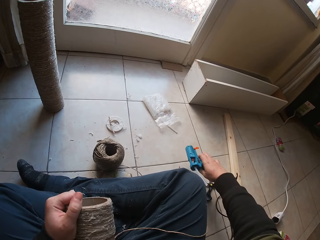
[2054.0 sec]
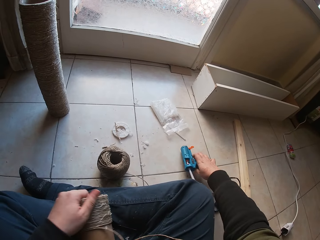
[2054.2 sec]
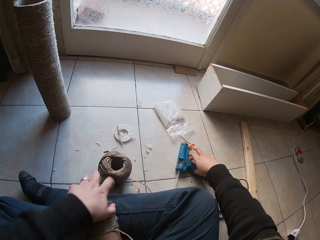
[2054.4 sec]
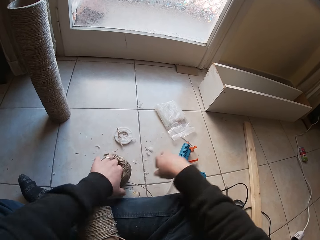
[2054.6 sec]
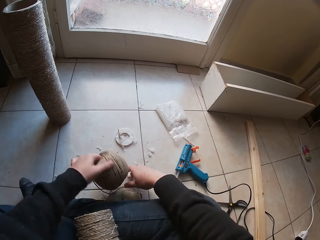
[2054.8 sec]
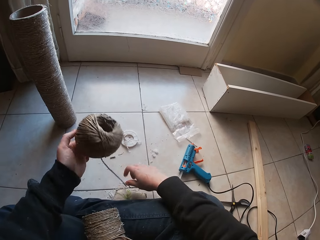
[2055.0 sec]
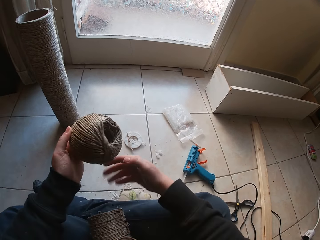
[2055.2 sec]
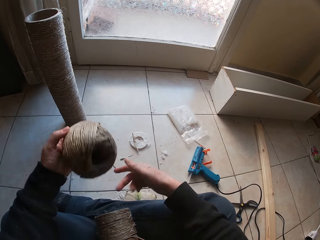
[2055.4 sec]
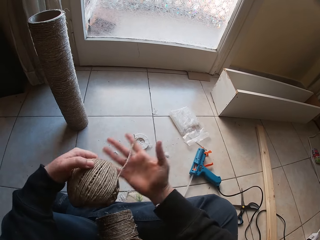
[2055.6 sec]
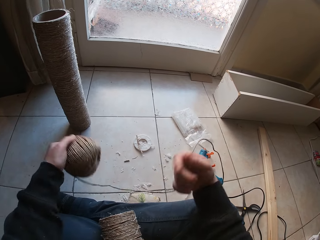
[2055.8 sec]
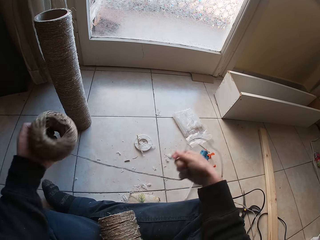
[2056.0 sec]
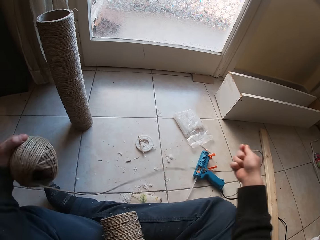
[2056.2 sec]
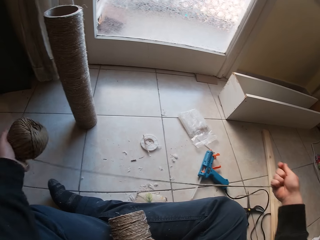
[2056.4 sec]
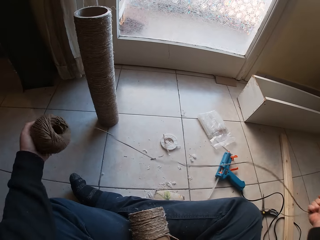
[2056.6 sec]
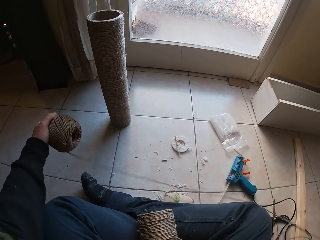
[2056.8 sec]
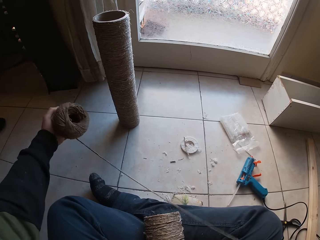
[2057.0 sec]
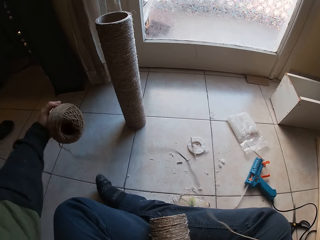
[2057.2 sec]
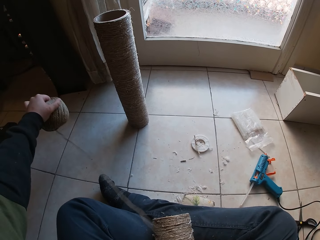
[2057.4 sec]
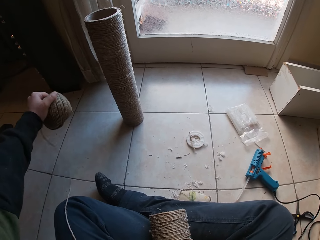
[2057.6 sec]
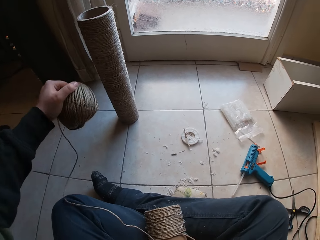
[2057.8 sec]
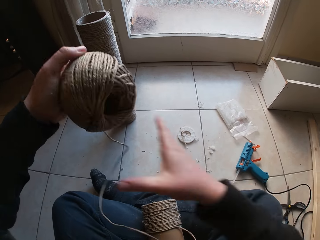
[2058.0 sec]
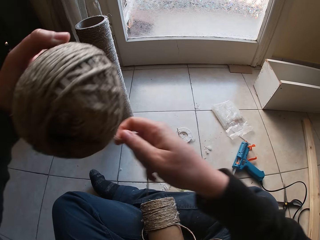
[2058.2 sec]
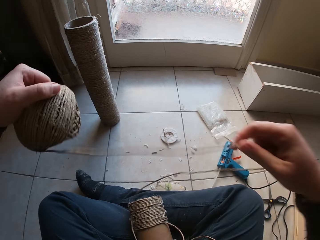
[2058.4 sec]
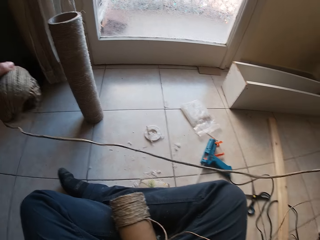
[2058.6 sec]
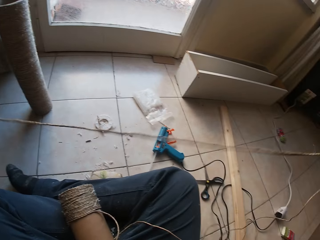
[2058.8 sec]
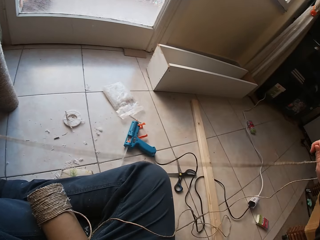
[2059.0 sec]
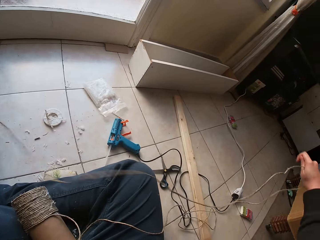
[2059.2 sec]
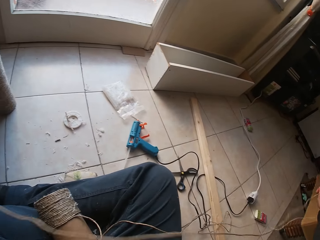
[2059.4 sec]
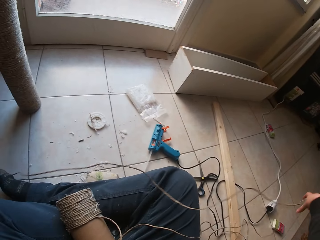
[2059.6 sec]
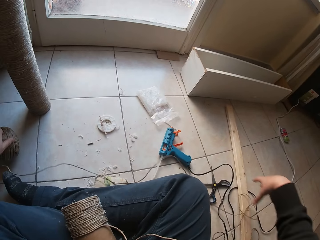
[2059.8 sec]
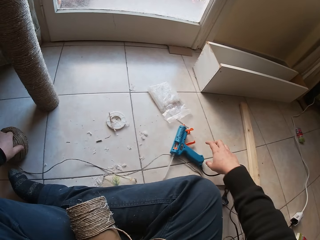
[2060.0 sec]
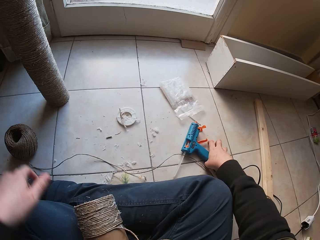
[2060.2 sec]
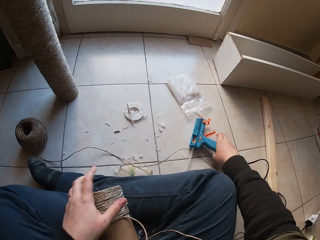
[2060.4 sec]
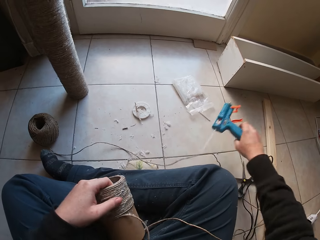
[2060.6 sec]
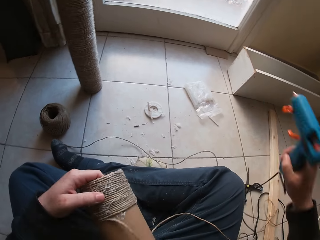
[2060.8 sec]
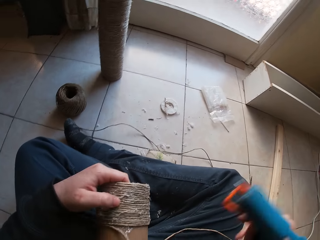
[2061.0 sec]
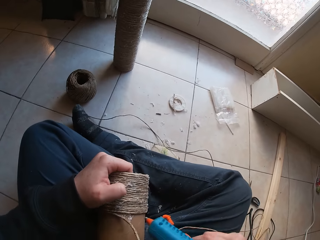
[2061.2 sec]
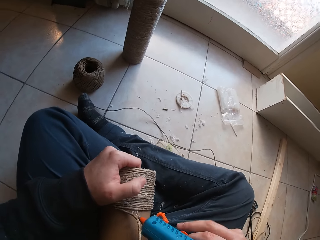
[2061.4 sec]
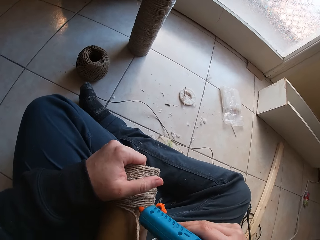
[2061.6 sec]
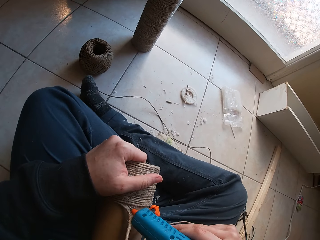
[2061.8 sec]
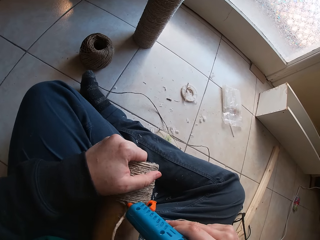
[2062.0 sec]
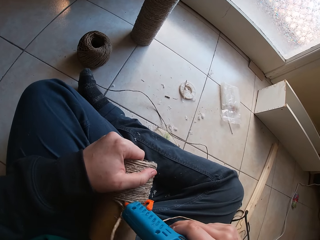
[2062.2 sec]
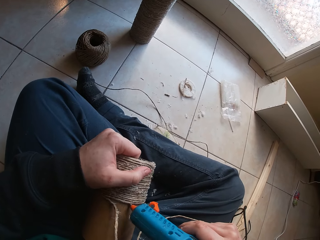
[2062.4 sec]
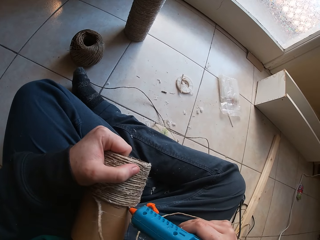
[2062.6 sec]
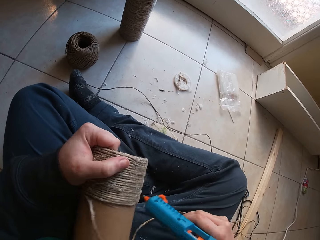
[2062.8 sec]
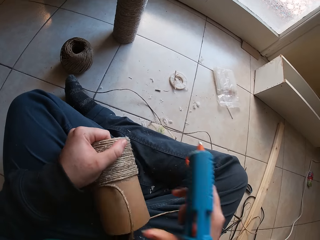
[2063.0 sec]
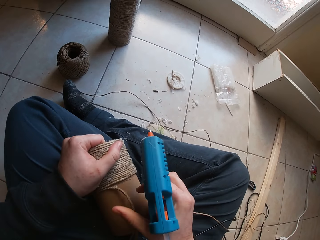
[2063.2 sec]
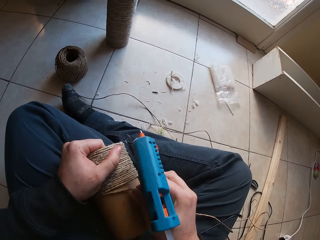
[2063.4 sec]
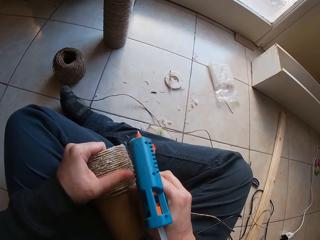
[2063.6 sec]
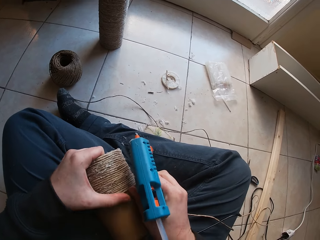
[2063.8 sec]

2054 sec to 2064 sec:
The camera wearer drops the glue gun or driller on the ground with his right hand. He picks up a bundle of rope from the ground with his left hand. He loosens the bundle of rope with his right hand. He drops the bundle of rope on the ground with his left hand. He picks up the heating glue gun from the ground with his right hand. He touches the driller. He binds the rope on the cardboard tube with the heating glue gun in his right hand.

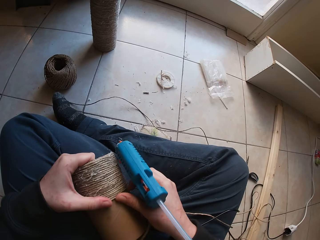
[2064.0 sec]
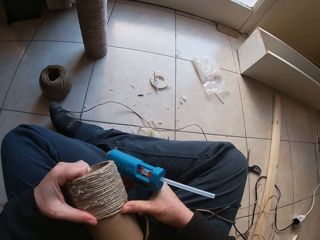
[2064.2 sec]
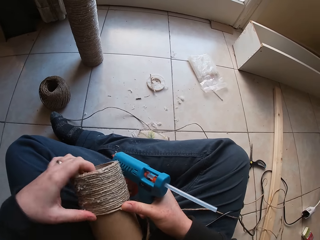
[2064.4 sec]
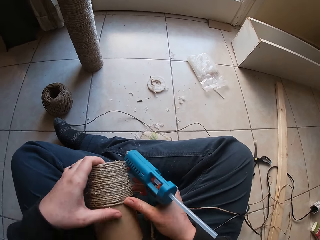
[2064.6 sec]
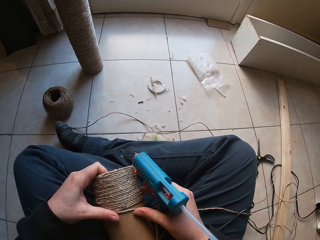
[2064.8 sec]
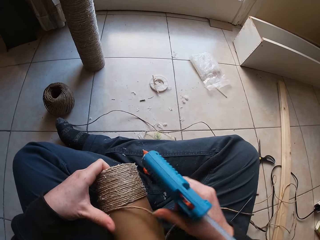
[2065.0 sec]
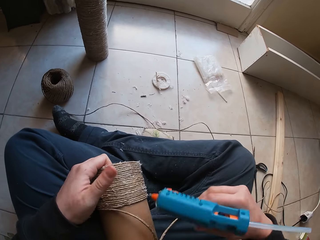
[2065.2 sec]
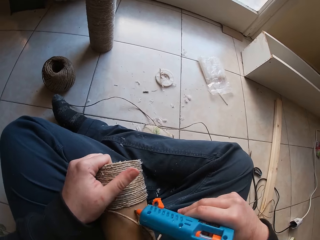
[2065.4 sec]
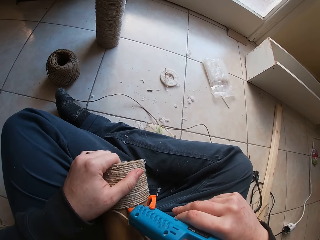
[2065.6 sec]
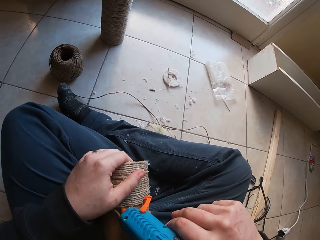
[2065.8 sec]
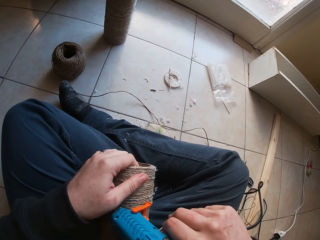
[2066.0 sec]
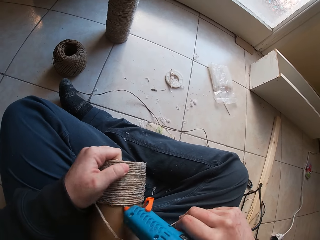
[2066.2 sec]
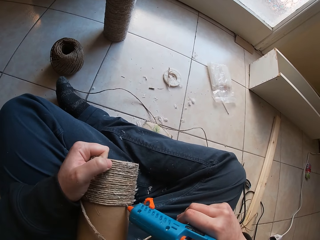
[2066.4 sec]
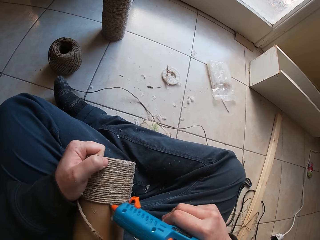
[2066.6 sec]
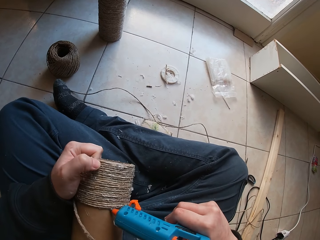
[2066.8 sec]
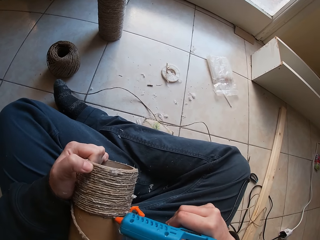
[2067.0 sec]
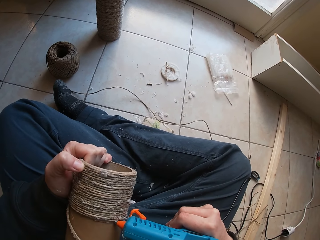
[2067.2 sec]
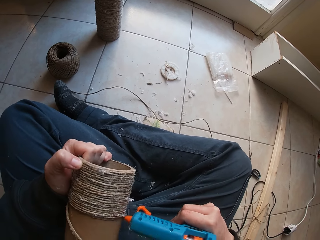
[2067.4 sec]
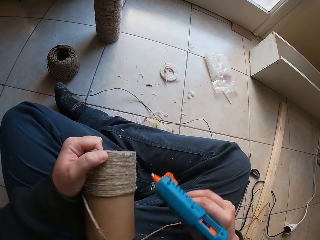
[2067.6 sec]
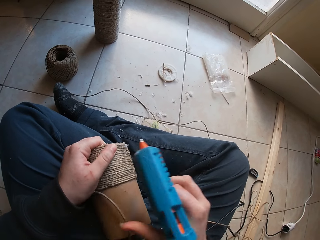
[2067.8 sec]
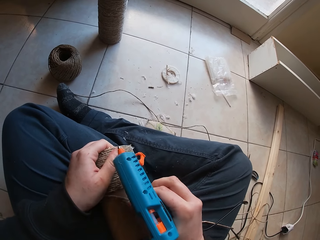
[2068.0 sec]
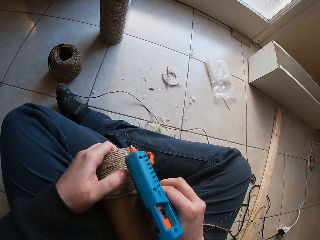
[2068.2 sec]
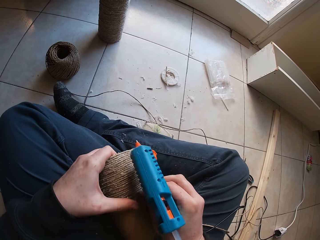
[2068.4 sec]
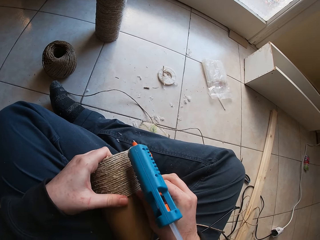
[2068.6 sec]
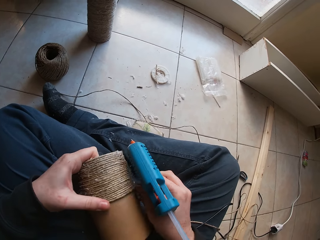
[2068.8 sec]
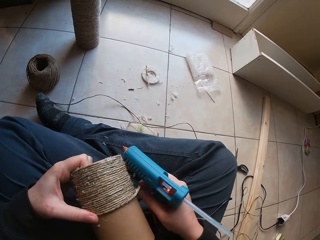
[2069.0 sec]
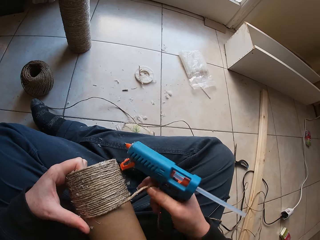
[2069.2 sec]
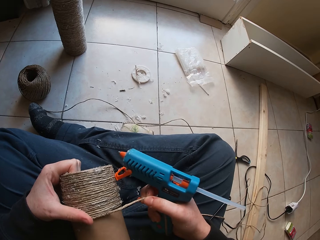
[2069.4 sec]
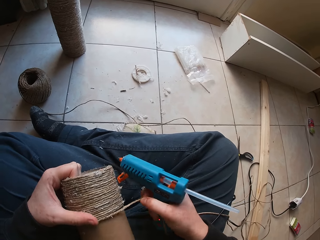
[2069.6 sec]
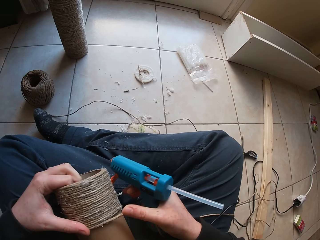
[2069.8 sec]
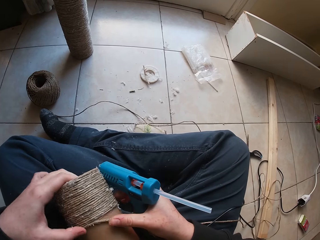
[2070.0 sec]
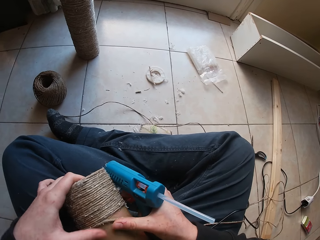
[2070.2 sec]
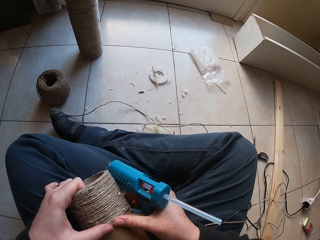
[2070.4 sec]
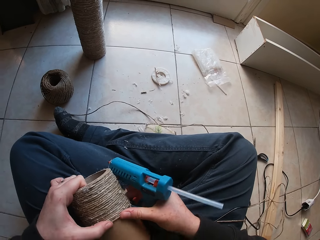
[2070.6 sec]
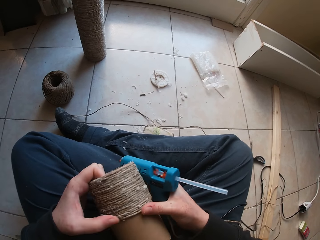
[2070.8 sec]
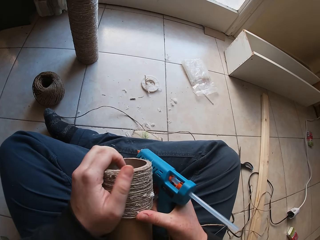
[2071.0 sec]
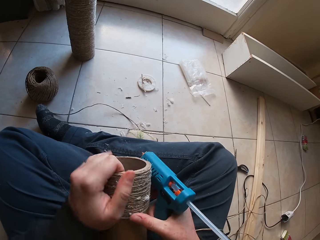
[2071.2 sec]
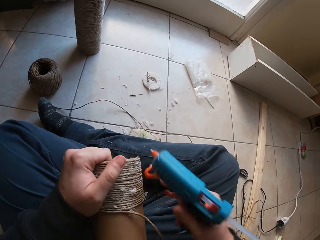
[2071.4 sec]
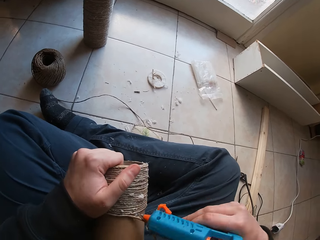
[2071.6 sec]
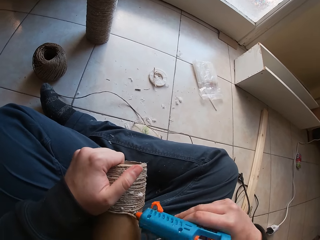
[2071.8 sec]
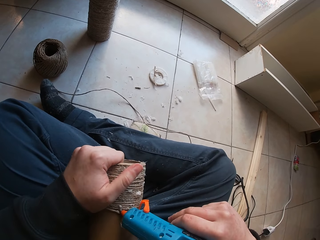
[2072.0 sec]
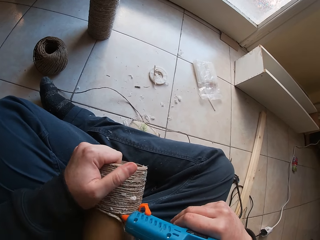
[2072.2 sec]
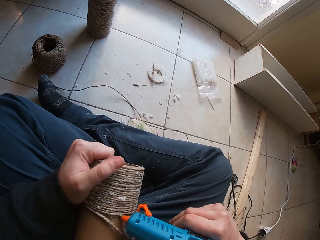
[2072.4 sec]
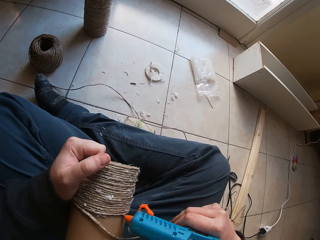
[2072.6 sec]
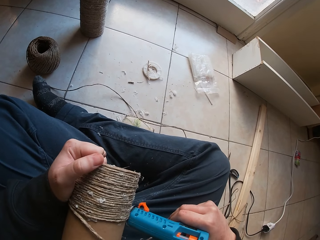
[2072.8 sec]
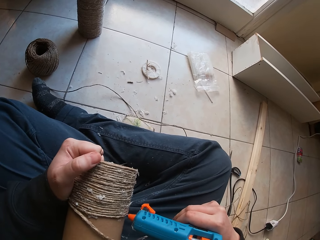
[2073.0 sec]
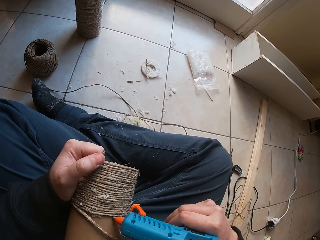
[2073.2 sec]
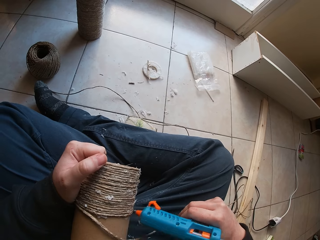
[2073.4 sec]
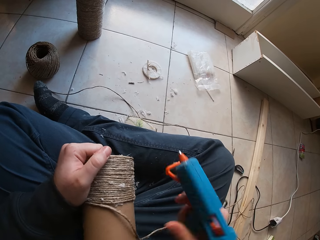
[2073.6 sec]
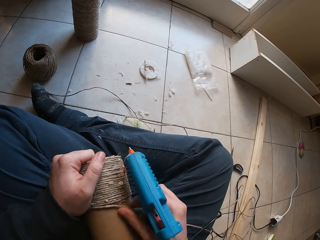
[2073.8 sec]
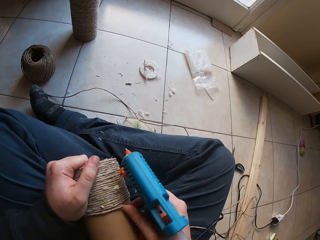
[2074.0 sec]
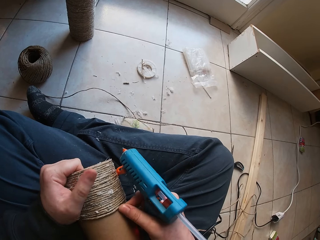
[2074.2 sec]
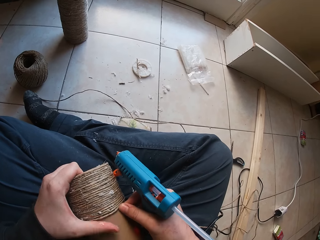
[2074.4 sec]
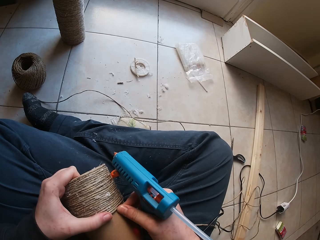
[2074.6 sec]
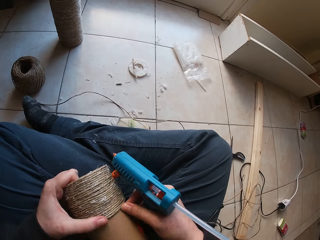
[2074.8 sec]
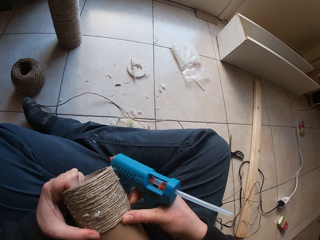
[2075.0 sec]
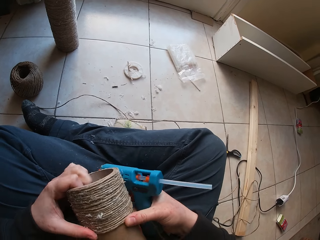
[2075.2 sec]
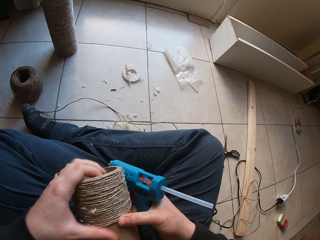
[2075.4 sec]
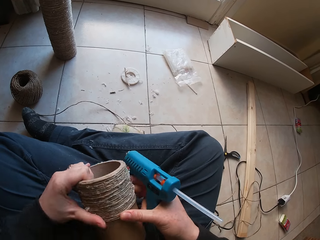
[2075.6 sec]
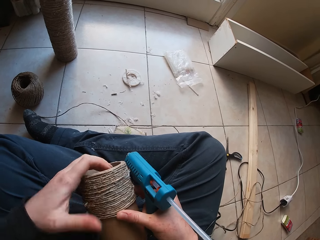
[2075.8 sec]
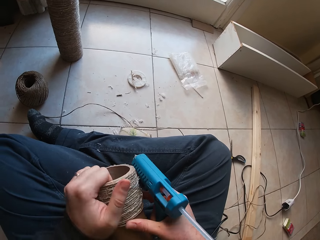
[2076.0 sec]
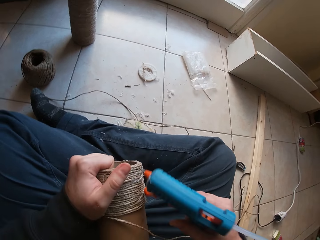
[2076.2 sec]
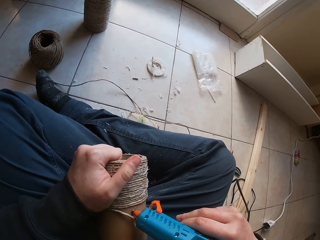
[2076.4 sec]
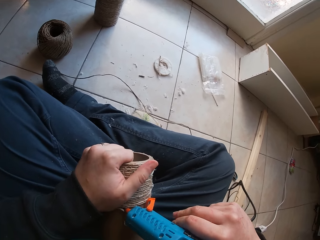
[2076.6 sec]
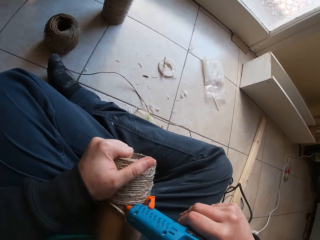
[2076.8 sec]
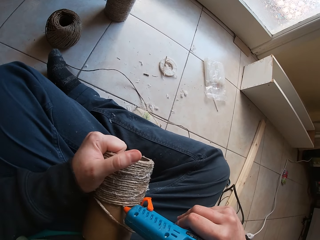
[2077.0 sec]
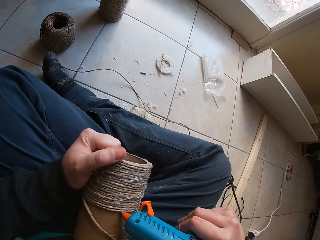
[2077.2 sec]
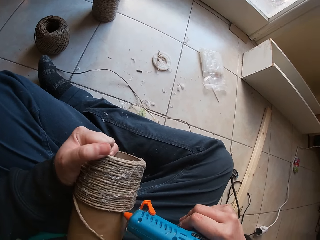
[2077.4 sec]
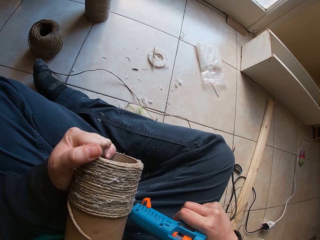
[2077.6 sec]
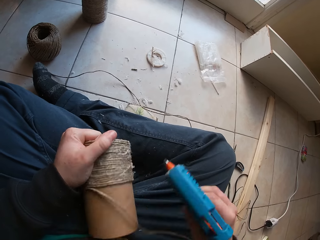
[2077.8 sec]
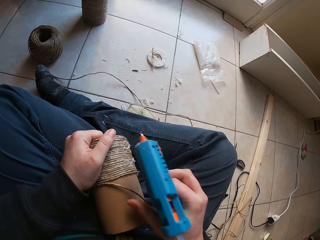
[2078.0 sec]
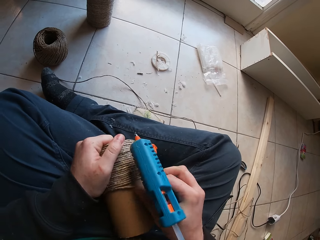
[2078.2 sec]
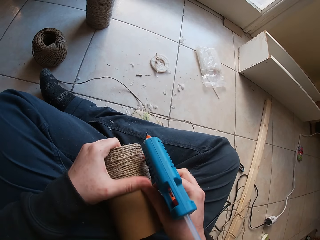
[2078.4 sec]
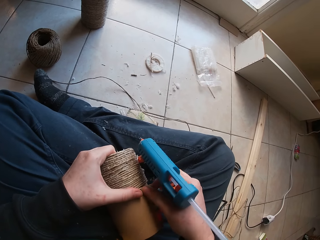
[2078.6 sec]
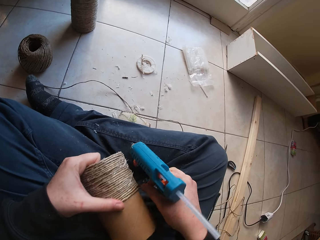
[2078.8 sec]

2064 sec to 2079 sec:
The camera wearer touches a rope. They touch a driller. They touch the rope. They touch the driller. They touch the rope. They touch the driller.
